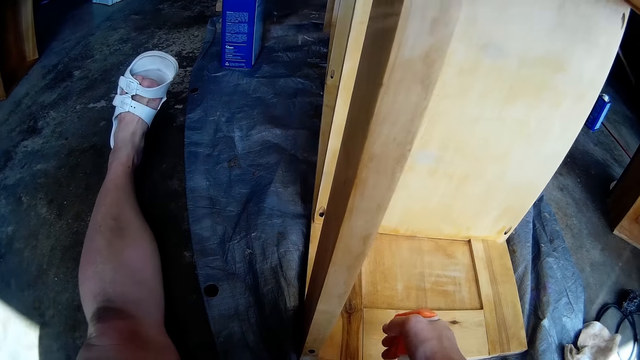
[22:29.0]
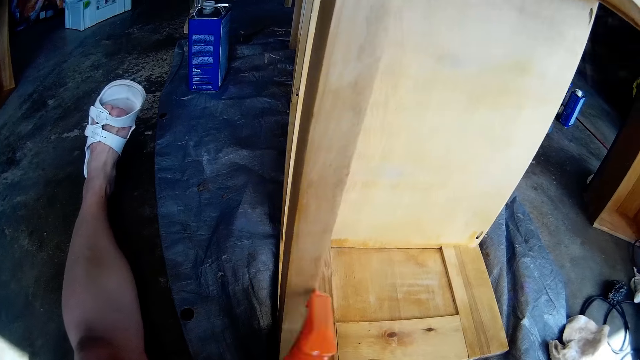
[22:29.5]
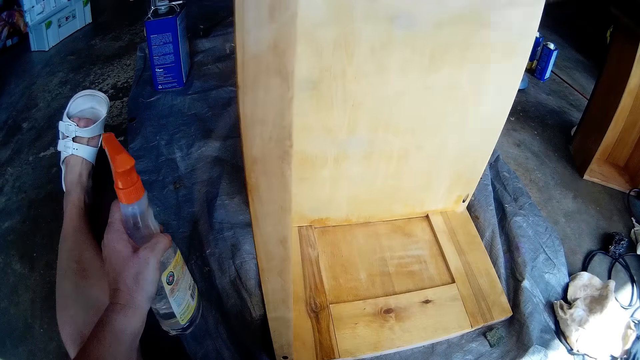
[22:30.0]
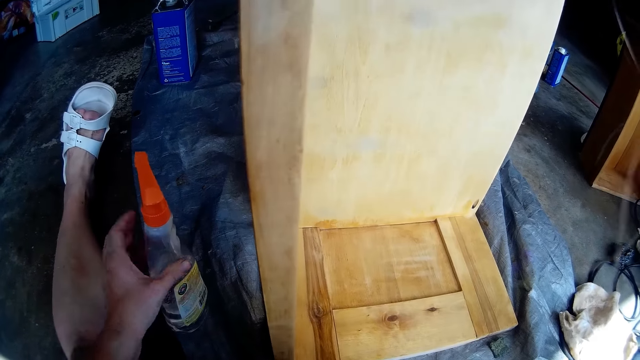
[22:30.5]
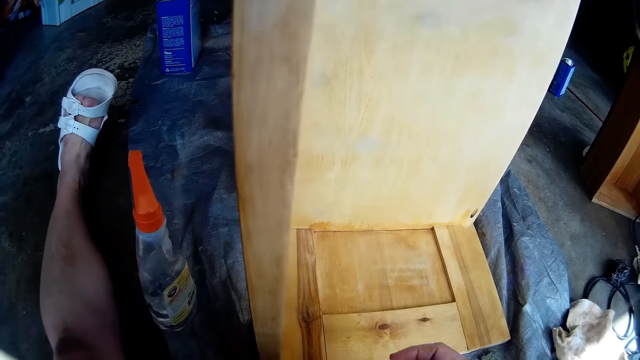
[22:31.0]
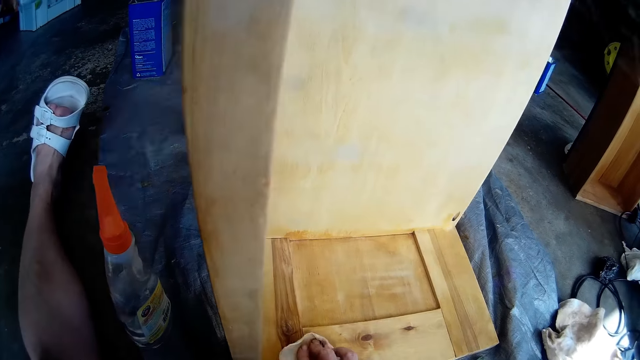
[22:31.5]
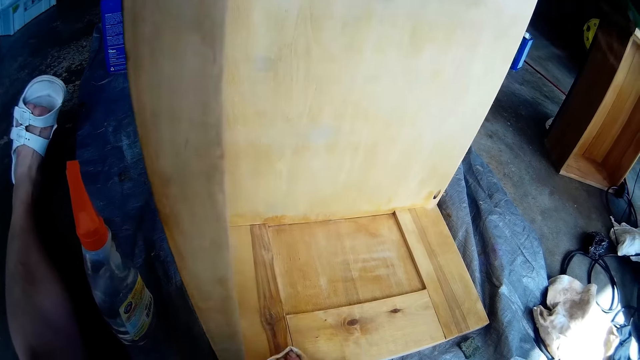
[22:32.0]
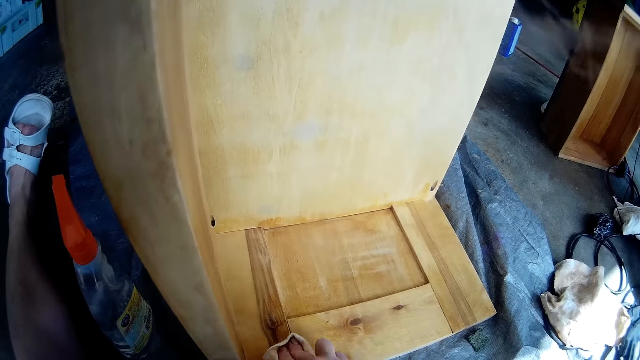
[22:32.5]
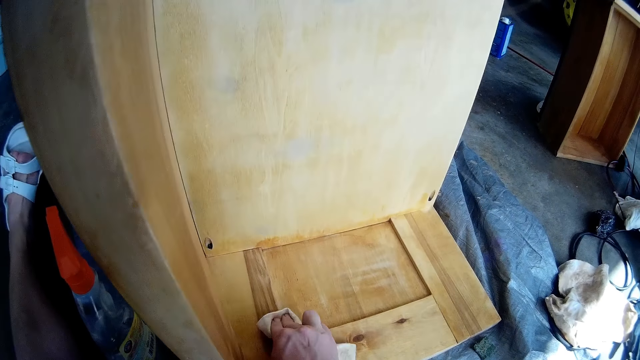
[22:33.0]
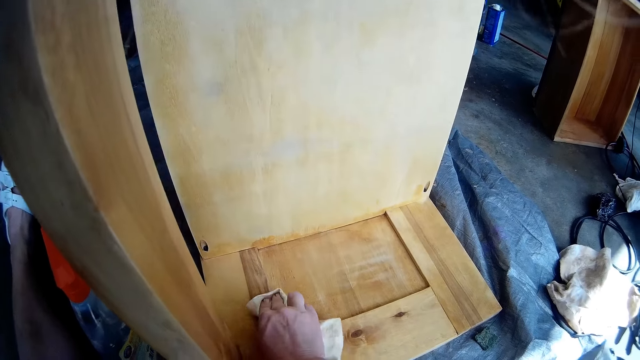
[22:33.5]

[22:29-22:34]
The camera wearer sprays the wood with the spray. He passes the polish spray from his right hand to his left hand. He drops the polish spray on the floor with his left hand. He cleans the furniture with the cloth in his right hand.

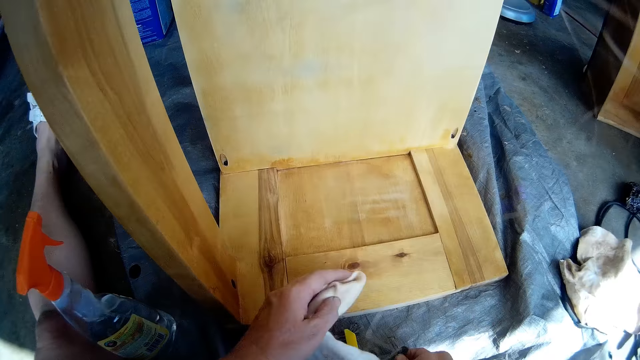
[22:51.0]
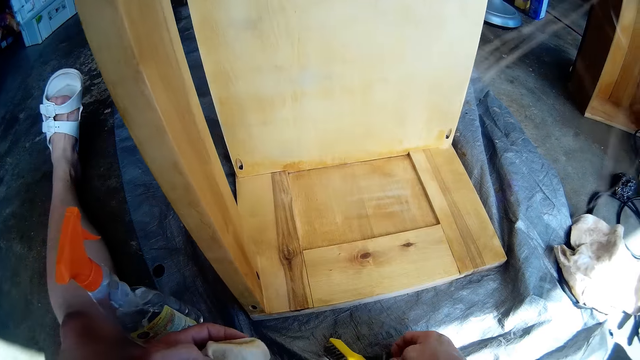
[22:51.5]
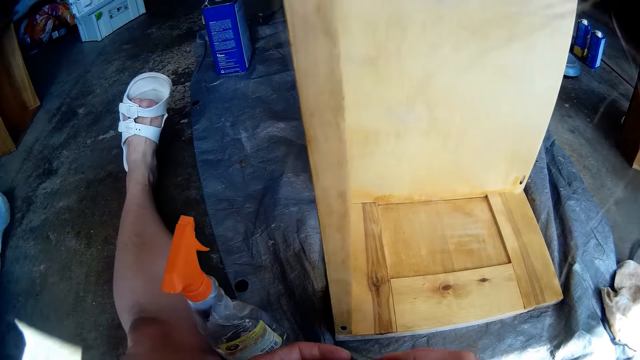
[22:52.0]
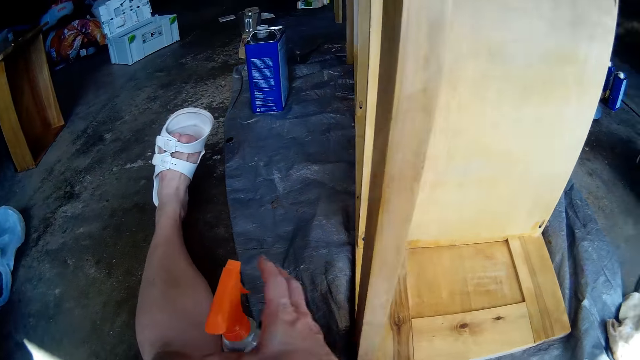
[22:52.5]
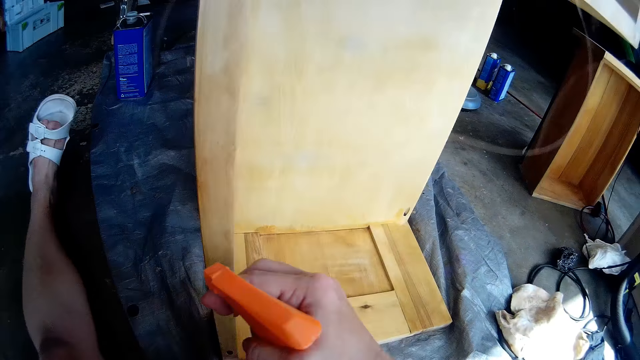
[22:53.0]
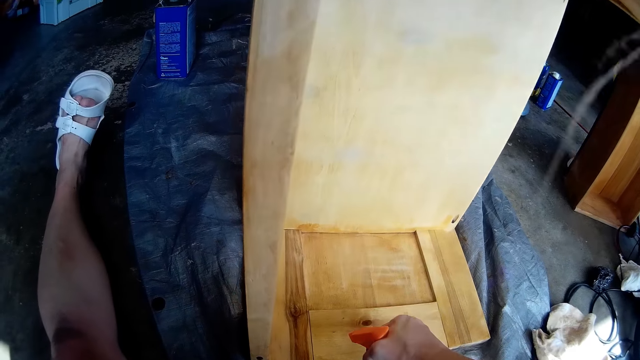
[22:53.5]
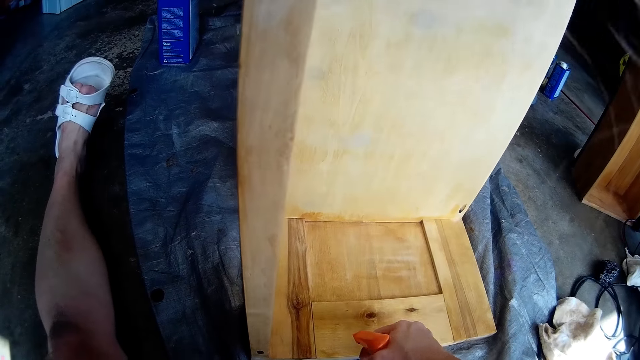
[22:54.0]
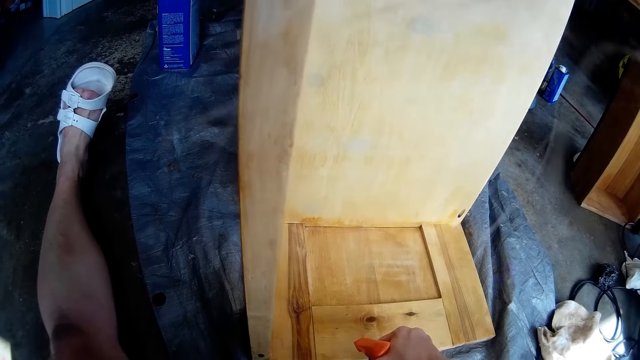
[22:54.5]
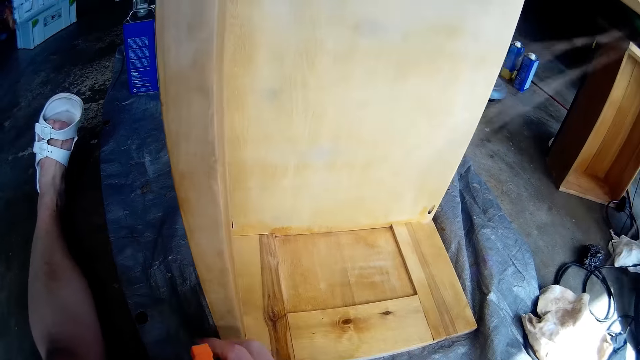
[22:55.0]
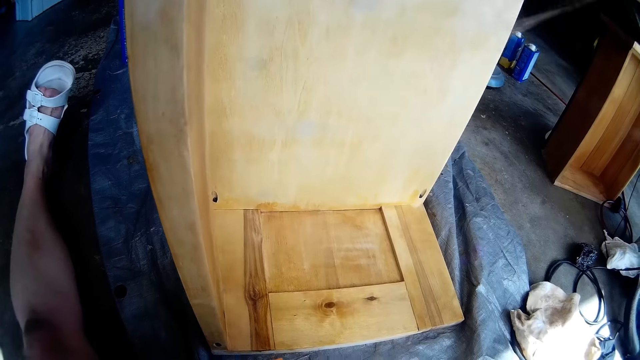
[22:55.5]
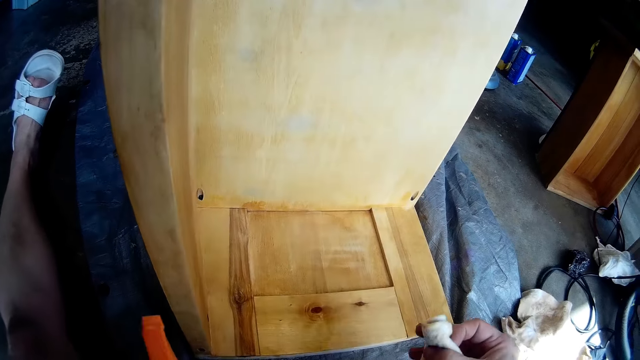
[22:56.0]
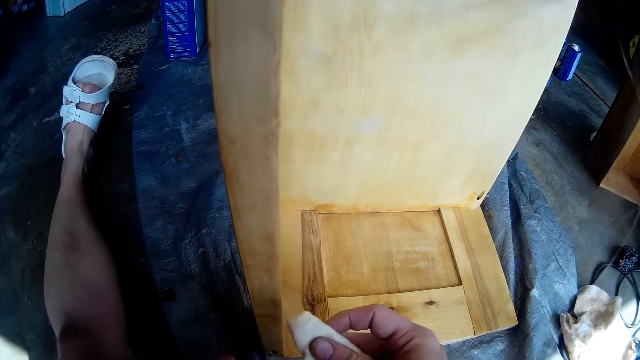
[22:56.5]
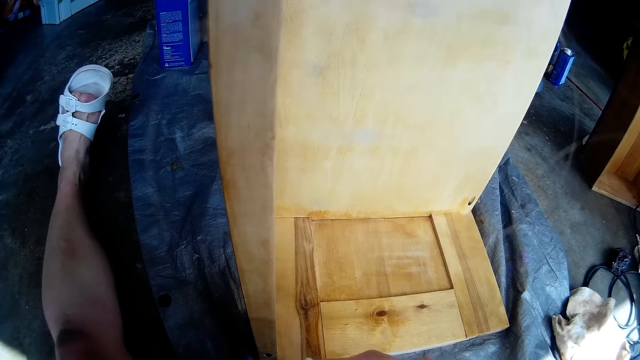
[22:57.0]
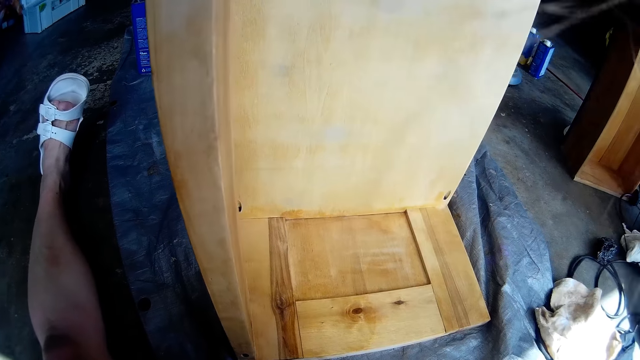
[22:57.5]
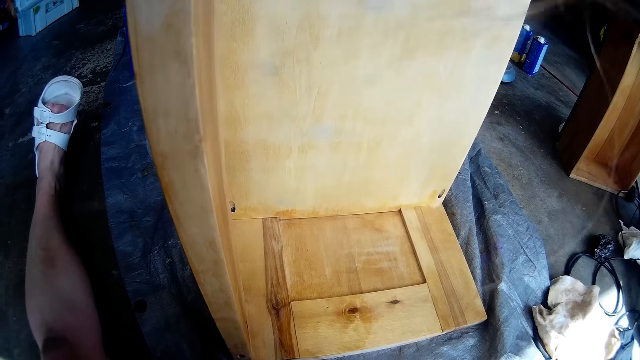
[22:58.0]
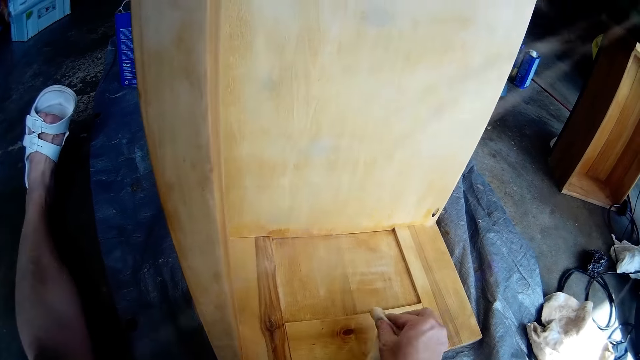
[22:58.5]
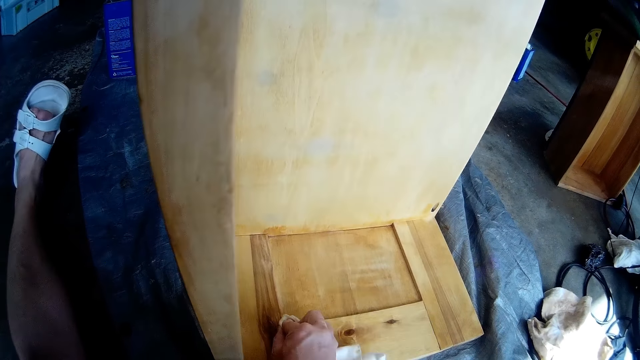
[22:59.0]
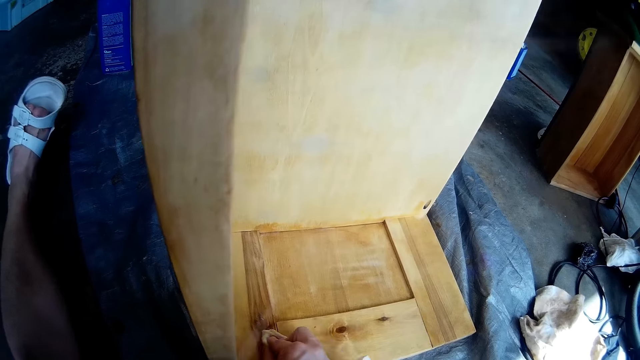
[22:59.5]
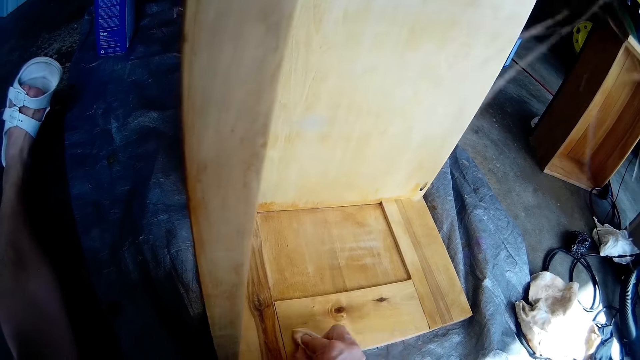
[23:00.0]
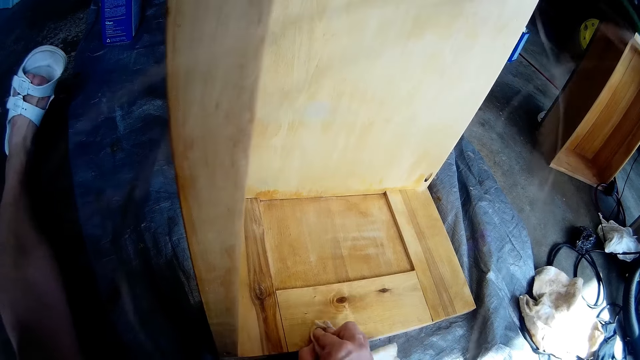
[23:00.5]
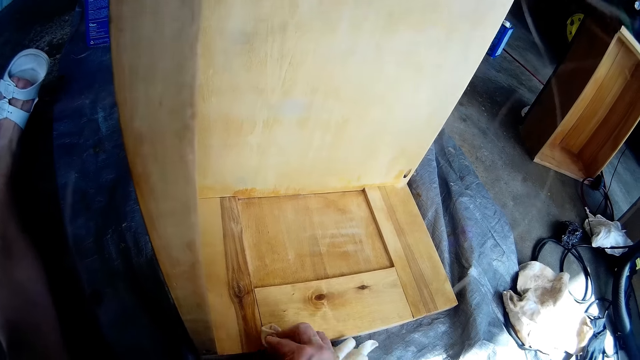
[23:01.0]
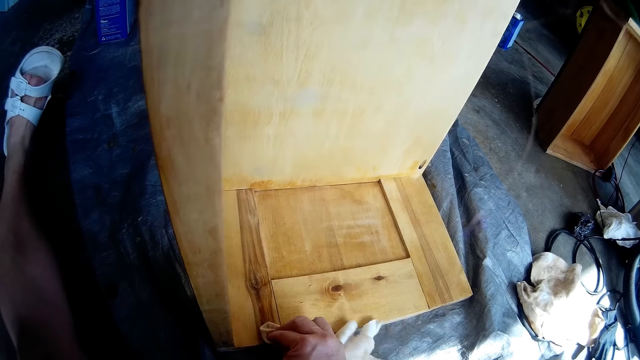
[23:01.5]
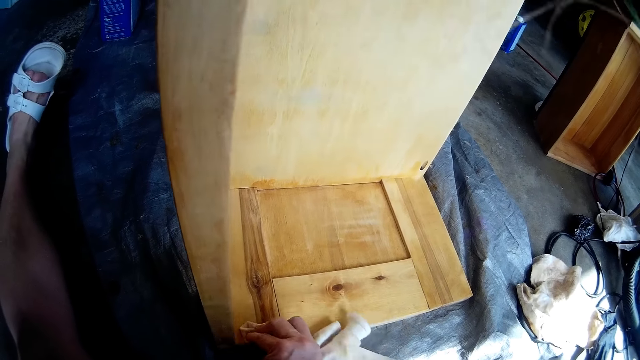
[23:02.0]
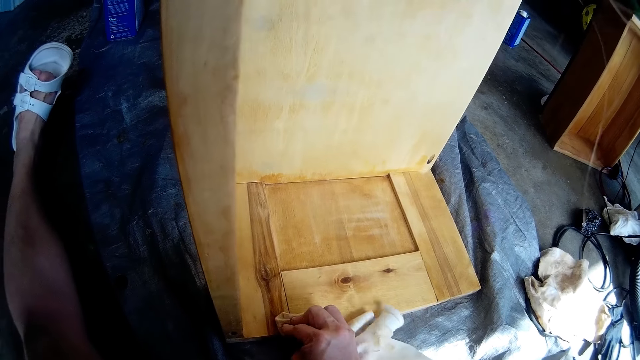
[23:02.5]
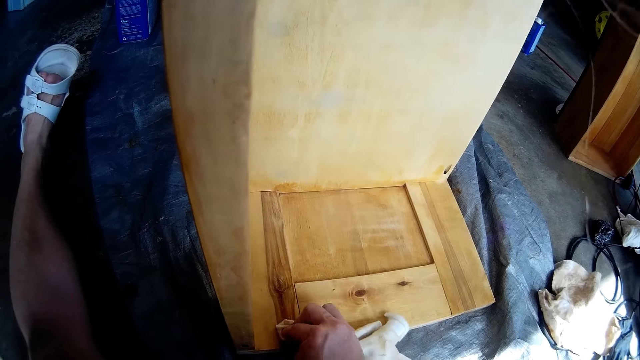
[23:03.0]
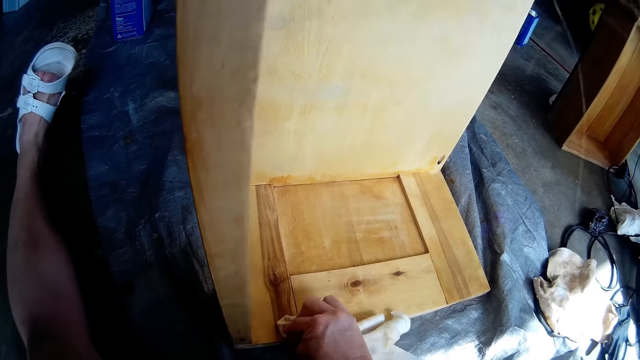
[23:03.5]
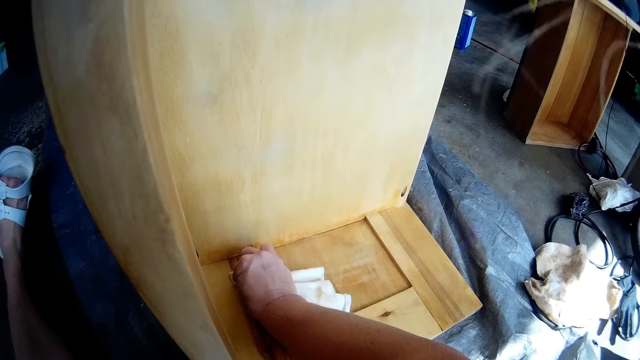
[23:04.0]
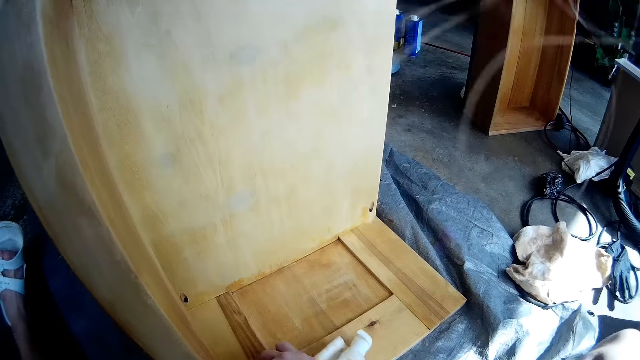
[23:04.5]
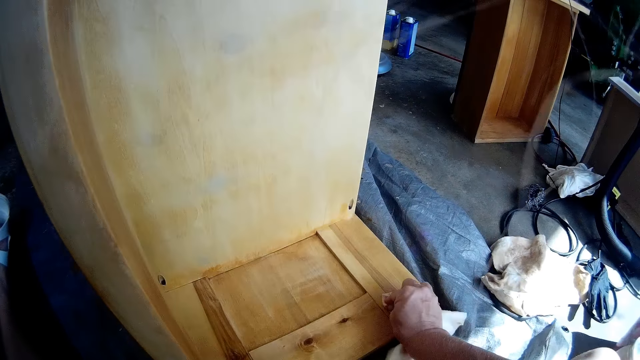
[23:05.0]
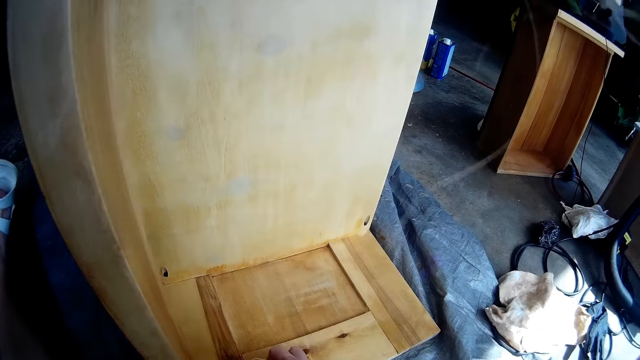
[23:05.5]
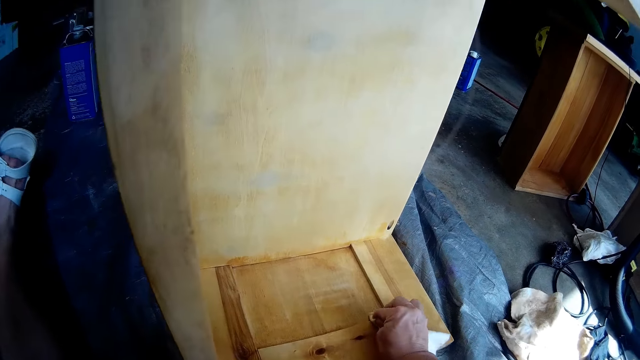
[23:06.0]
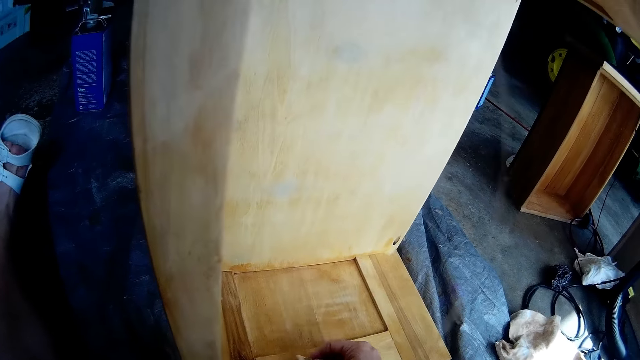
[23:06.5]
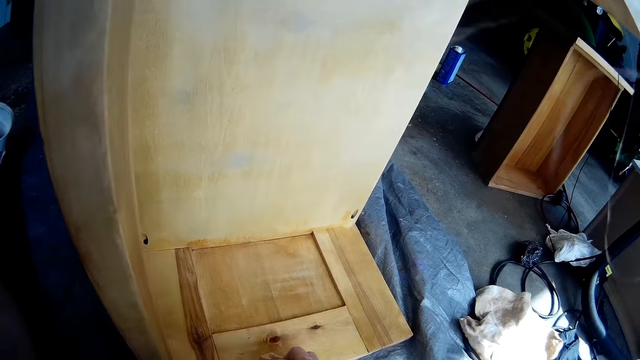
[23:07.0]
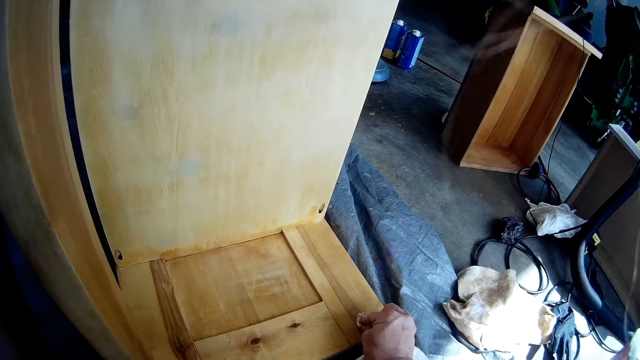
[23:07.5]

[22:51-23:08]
The camera wearer wipes the furniture. He picks up the spray bottle from the polypropylene bag with his right hand. He sprays water on the wooden furniture with the spray bottle in his right hand. He scrubs the wooden furniture with the cloth in his right hand.
